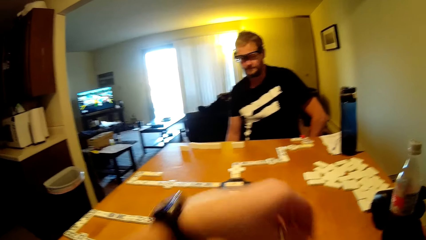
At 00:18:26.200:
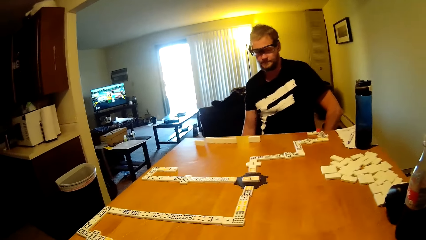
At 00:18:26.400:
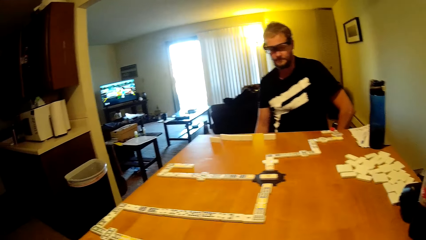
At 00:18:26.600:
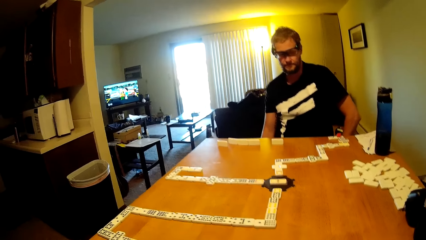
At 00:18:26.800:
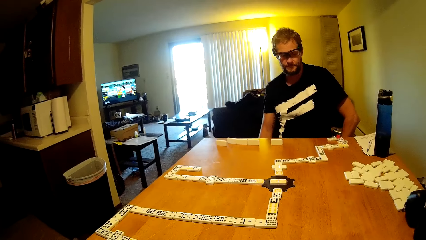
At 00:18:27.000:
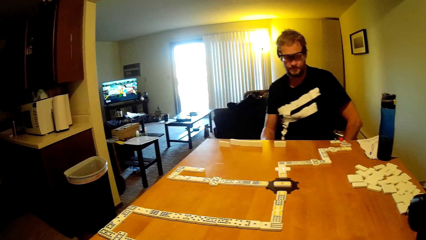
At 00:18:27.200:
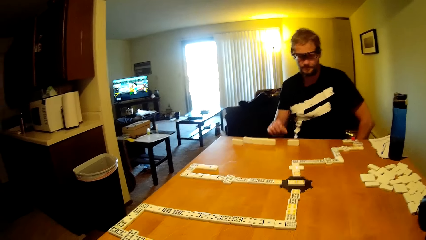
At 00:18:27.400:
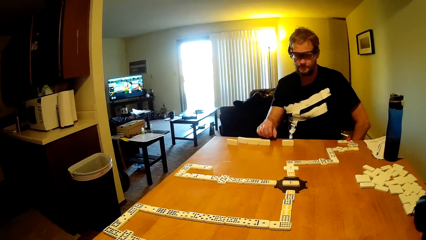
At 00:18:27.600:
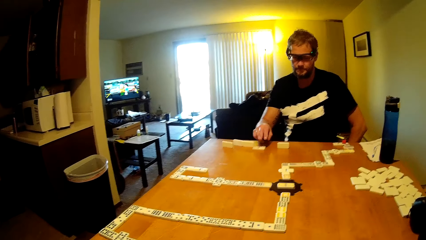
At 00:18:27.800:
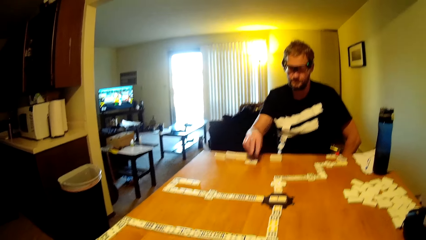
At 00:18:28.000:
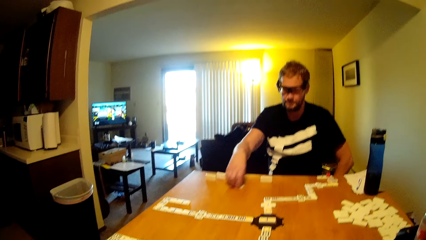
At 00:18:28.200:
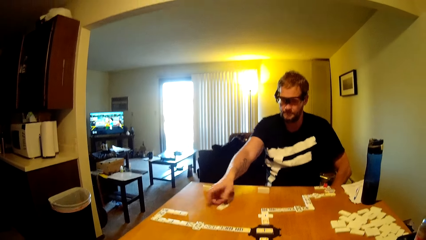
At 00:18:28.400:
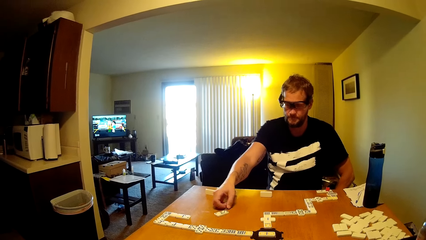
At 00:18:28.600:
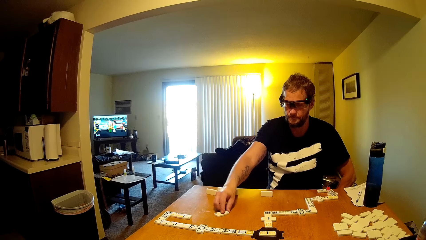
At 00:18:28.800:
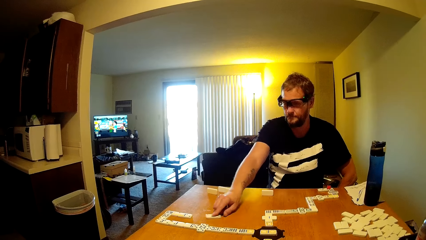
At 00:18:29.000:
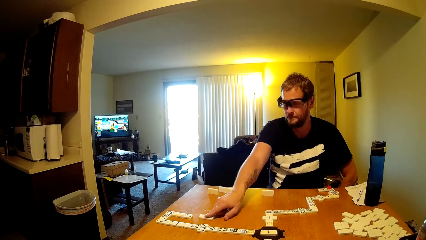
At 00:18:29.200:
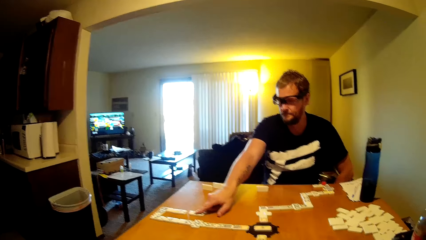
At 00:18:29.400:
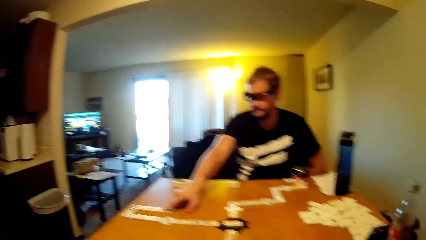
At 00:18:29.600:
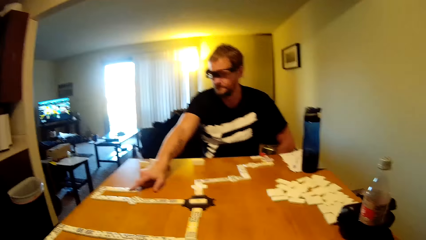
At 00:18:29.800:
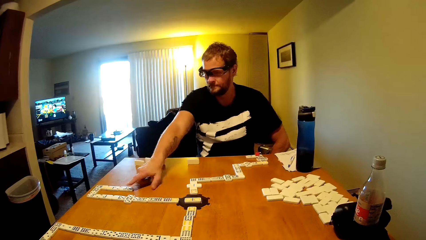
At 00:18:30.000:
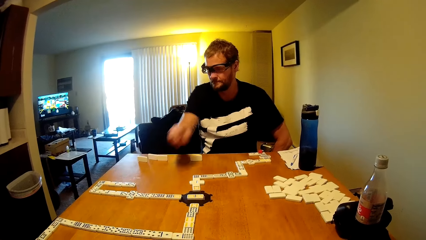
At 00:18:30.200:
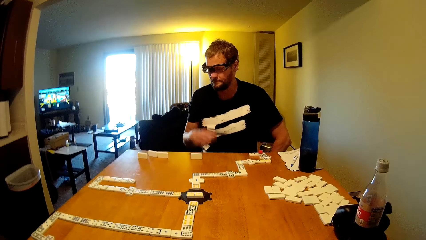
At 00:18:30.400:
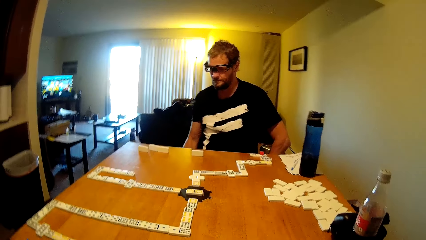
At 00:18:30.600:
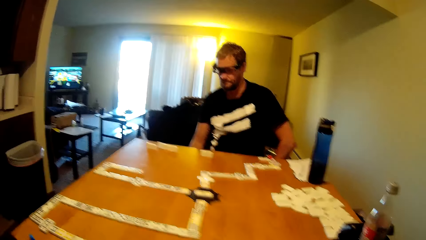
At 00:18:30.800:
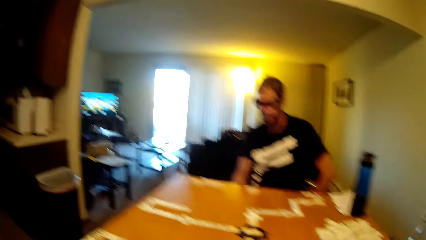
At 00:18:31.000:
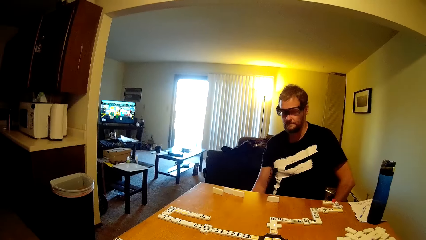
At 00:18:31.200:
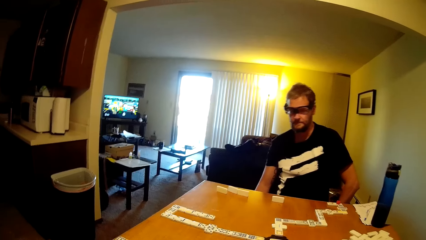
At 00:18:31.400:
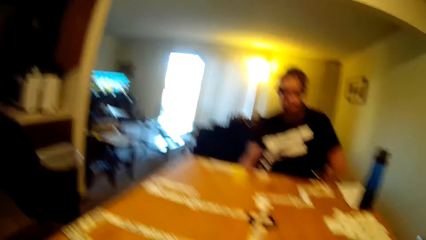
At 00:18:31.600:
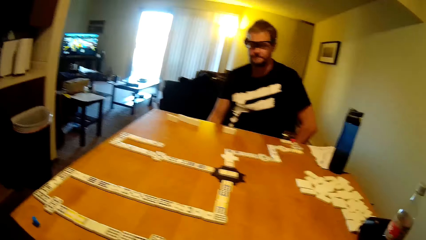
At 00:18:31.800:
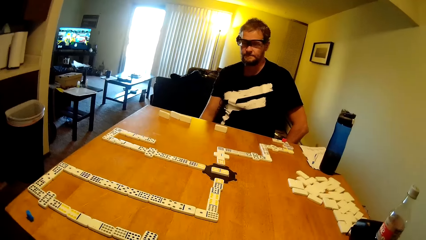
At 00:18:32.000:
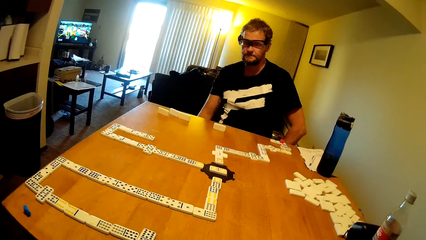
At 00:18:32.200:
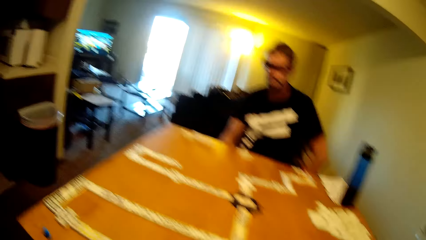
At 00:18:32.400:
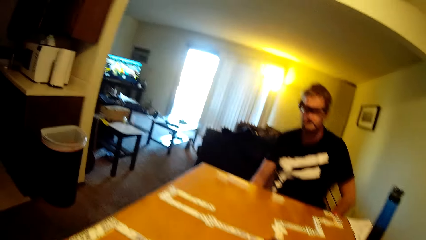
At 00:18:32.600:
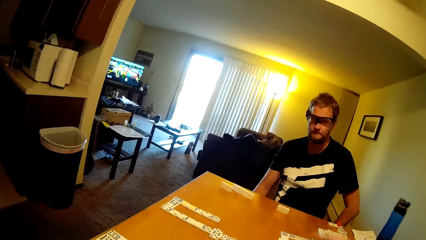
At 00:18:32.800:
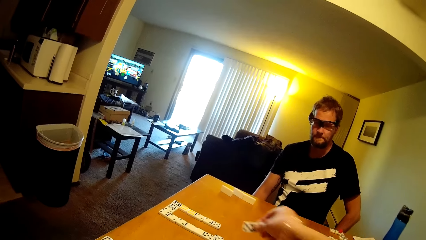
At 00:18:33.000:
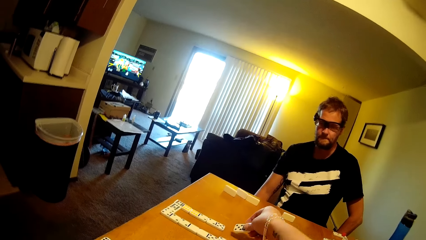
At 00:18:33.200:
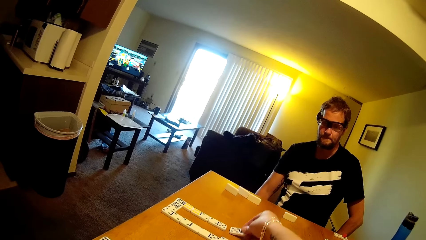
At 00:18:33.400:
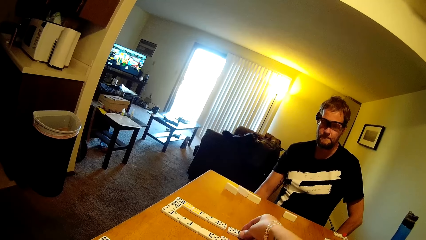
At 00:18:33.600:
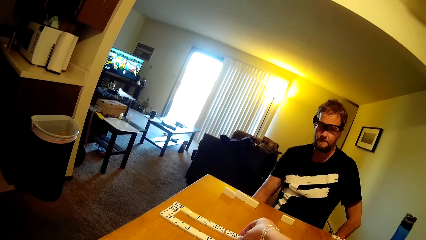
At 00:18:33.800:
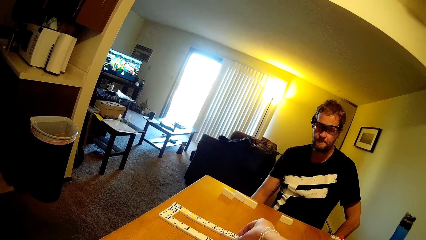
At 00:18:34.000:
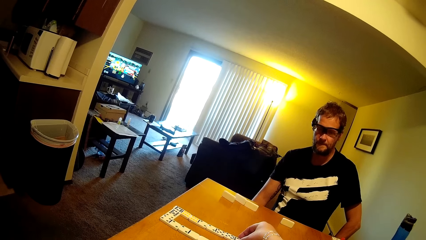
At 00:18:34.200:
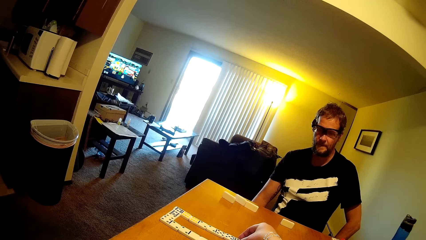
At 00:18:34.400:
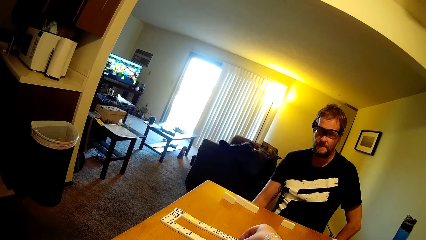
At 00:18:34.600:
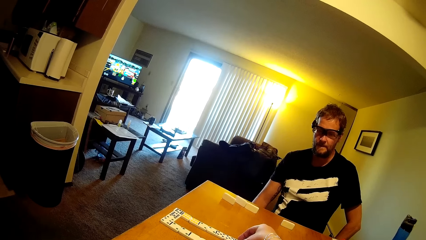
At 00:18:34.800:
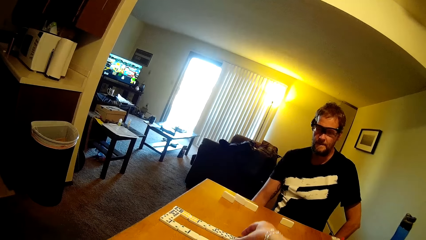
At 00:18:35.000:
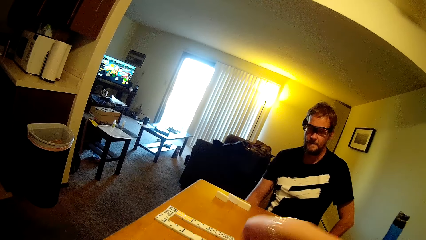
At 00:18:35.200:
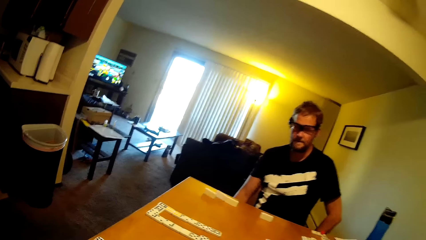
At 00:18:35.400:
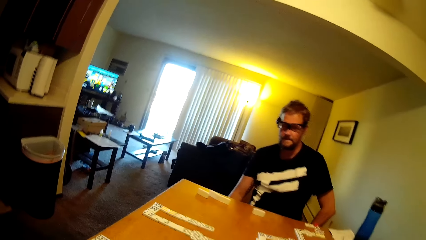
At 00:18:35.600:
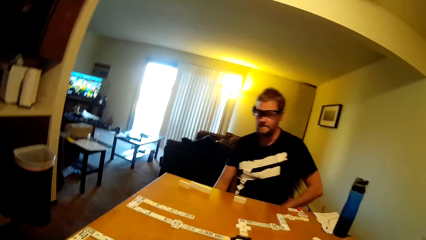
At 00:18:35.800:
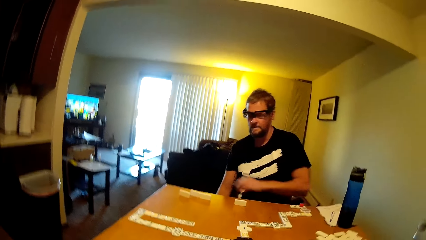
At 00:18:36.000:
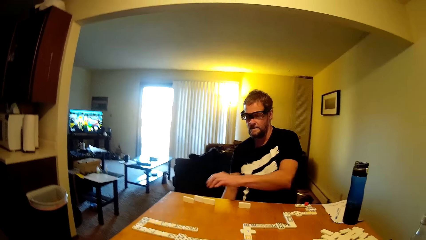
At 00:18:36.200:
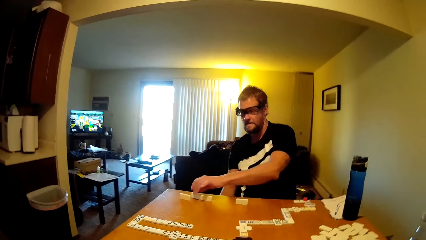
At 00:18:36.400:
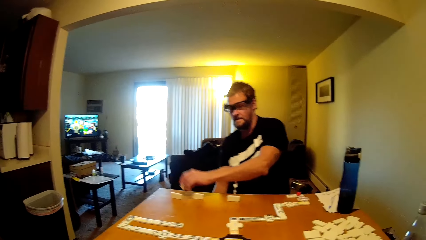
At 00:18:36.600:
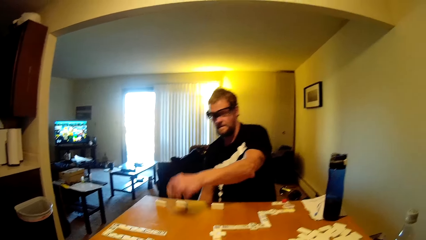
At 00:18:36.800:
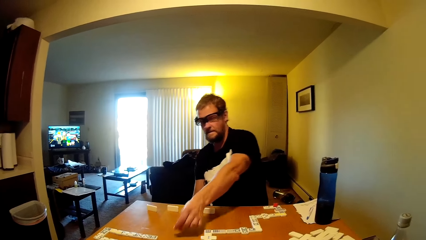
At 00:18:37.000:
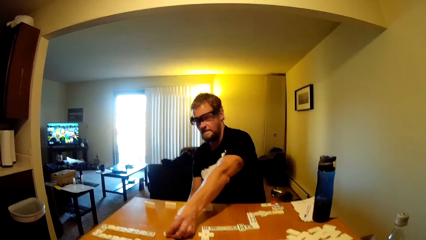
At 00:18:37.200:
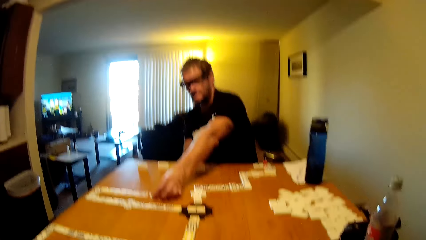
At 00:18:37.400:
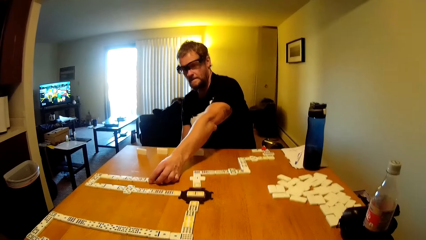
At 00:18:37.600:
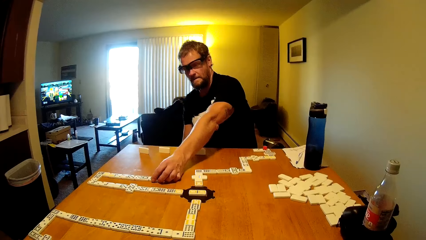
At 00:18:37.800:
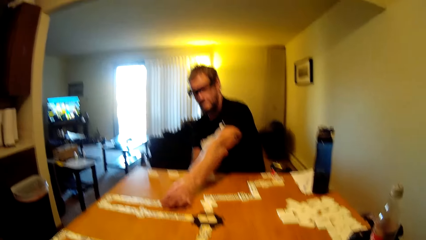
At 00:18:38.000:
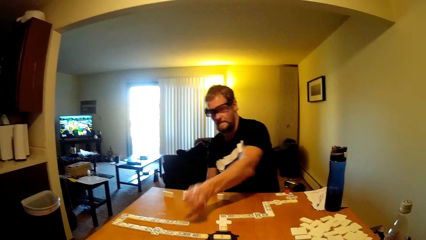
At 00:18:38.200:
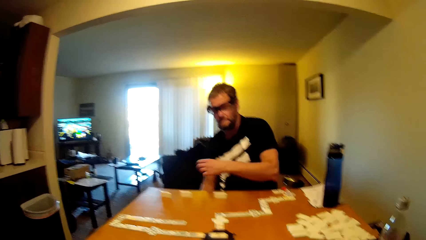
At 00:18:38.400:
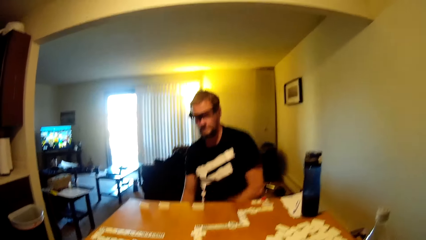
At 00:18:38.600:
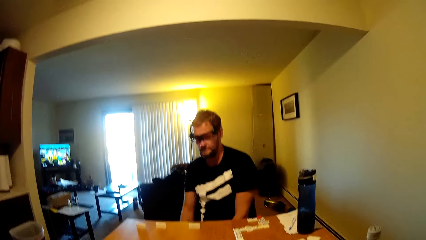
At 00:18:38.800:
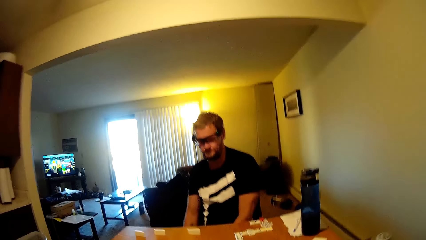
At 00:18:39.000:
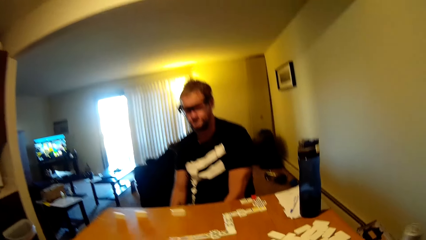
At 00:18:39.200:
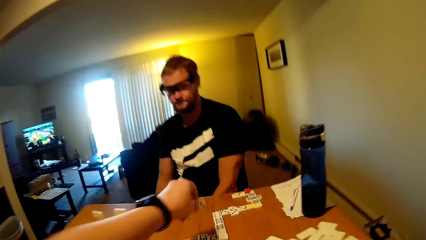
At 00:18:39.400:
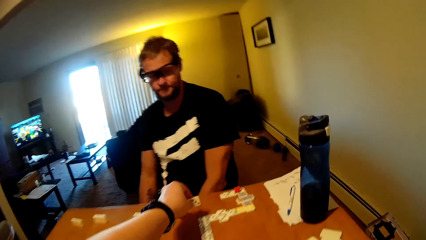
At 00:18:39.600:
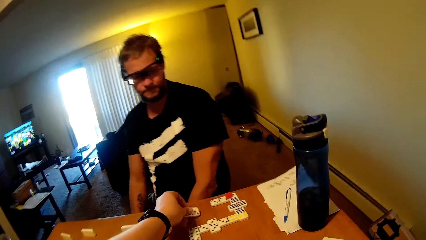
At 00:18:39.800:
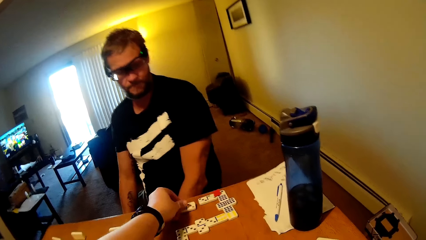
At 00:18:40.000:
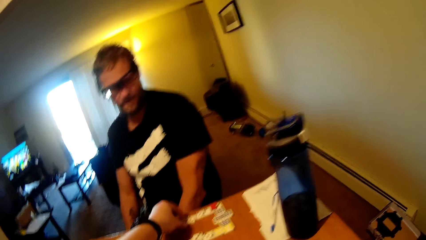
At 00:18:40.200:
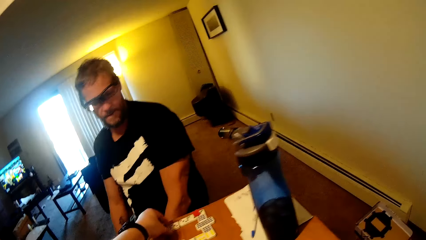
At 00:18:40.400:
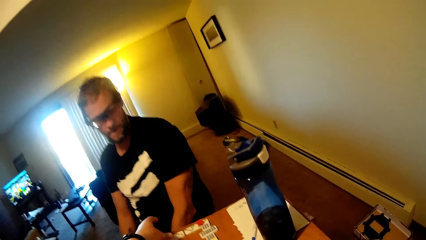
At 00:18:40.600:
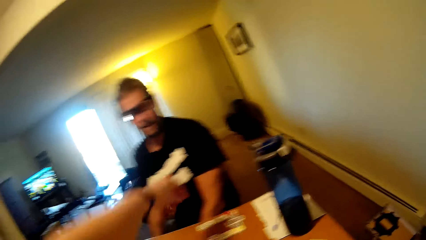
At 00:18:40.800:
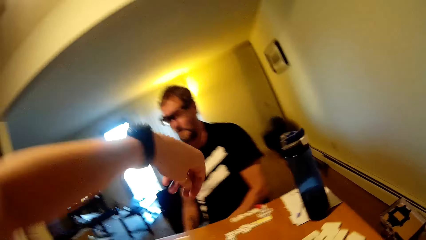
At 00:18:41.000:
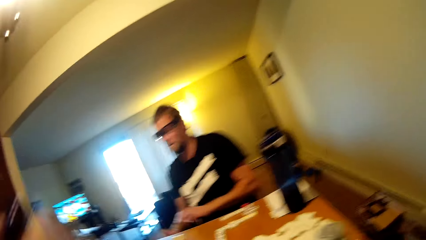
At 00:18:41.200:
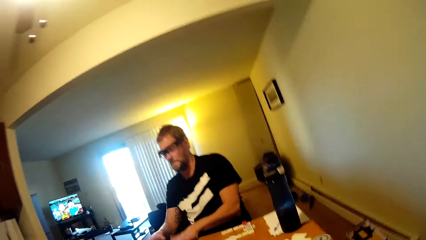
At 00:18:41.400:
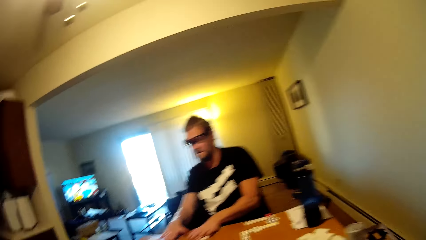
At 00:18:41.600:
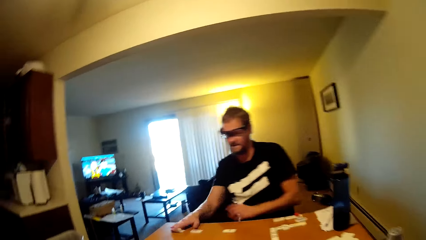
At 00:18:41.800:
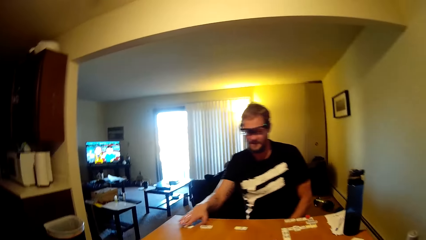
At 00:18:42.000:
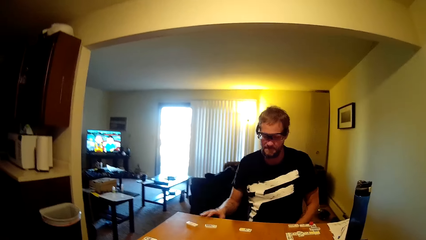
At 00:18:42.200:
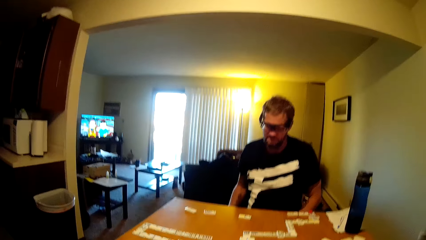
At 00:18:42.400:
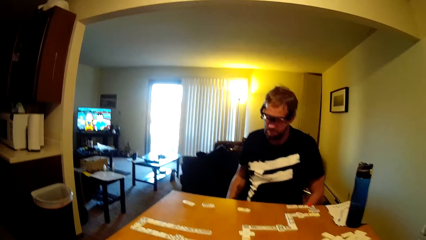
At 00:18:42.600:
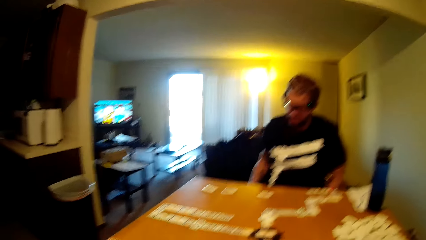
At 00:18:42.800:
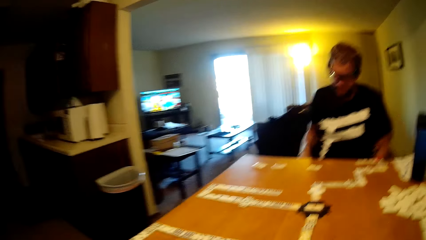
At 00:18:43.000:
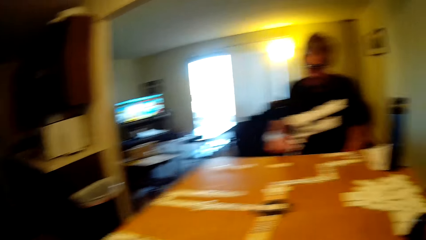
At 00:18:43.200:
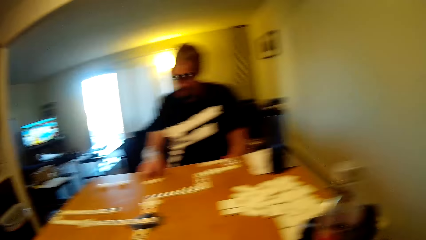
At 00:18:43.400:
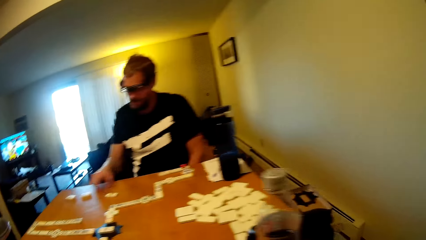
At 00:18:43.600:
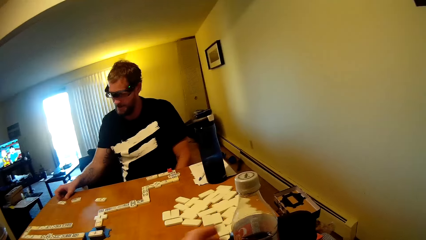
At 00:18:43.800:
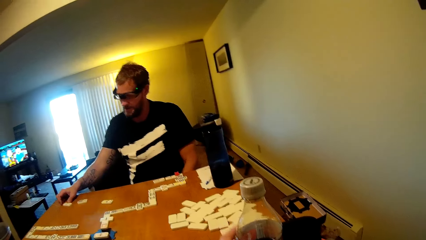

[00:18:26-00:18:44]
A man plays the dominoes game. The man takes a dominoes card, pushes the dominoes card, and puts the hand down. The camera wearer puts the dominoes card on the table. The man takes a dominoes card, puts the dominoes card on the table, and puts the hand down. The camera wearer puts the dominoes card on the table and puts the hand down. The man takes a dominoes card and puts the hand down.
